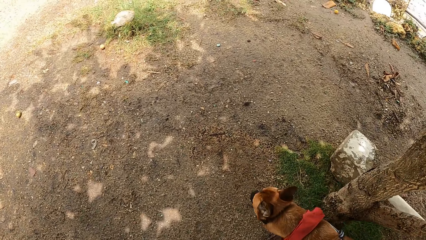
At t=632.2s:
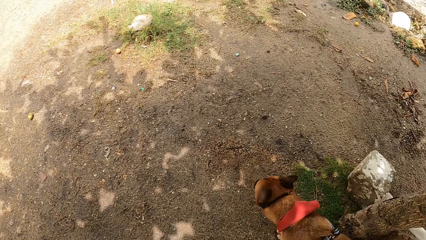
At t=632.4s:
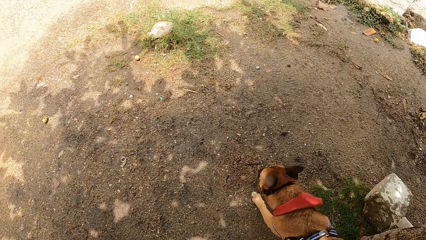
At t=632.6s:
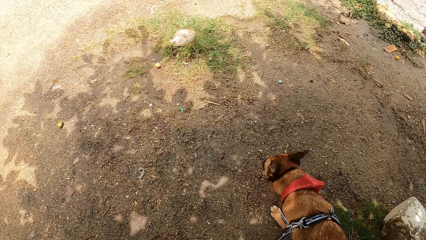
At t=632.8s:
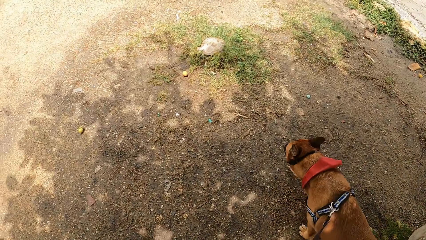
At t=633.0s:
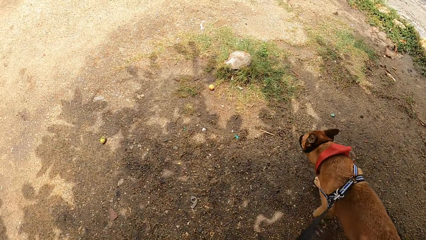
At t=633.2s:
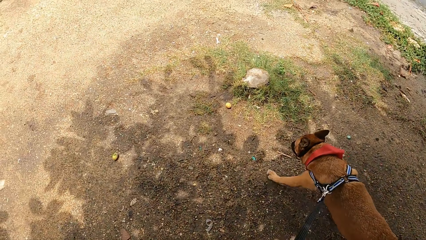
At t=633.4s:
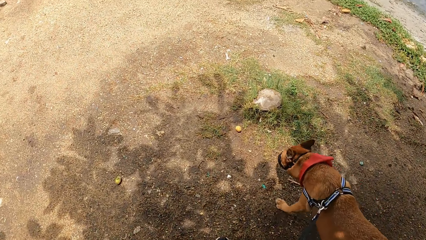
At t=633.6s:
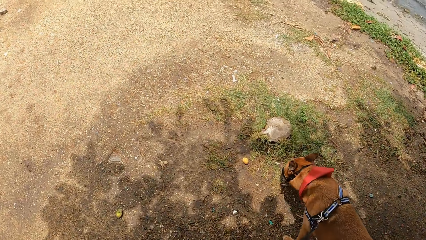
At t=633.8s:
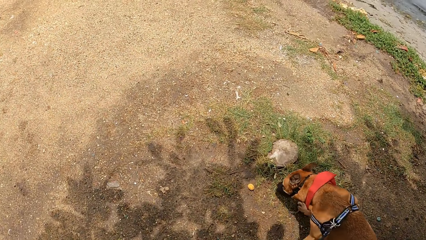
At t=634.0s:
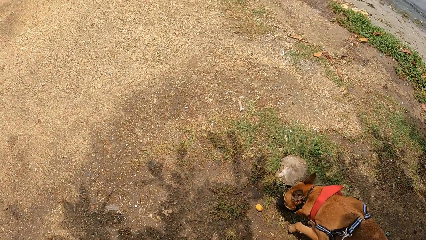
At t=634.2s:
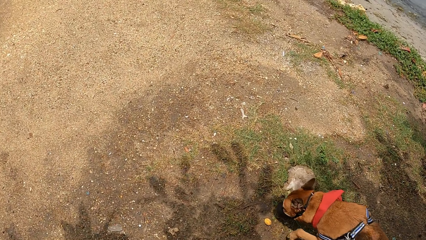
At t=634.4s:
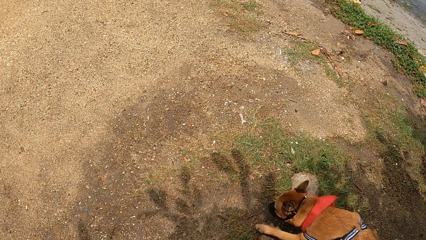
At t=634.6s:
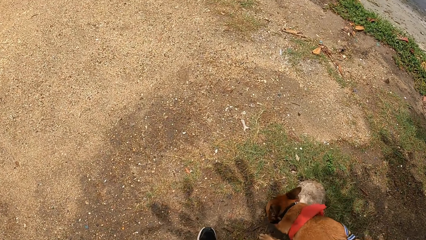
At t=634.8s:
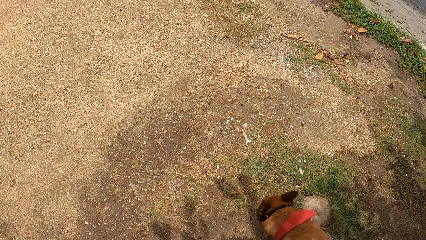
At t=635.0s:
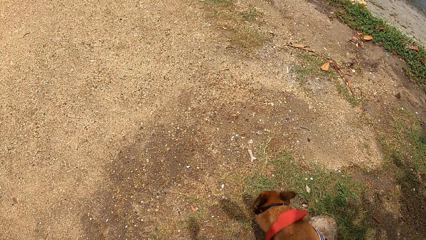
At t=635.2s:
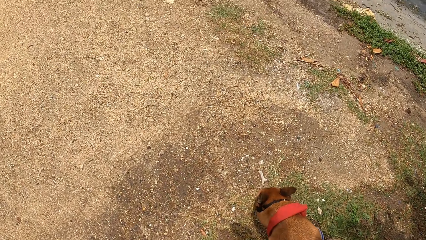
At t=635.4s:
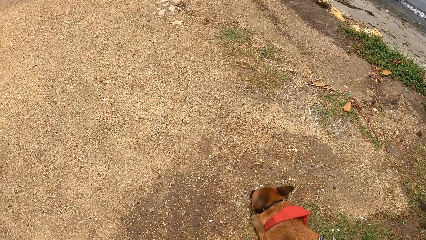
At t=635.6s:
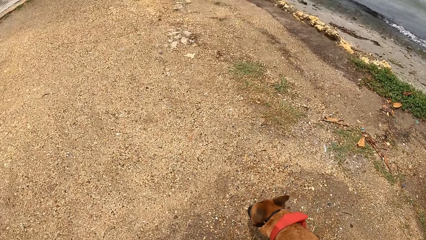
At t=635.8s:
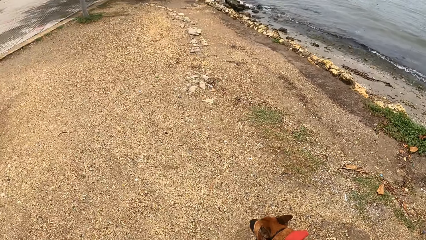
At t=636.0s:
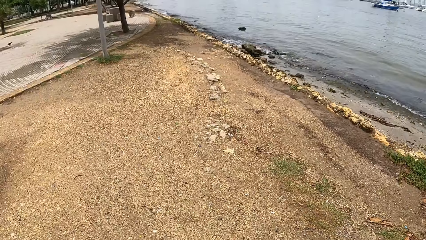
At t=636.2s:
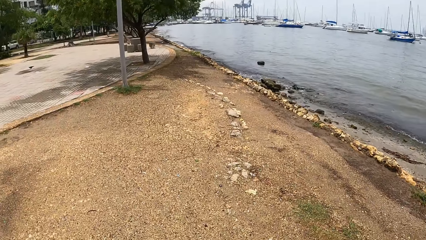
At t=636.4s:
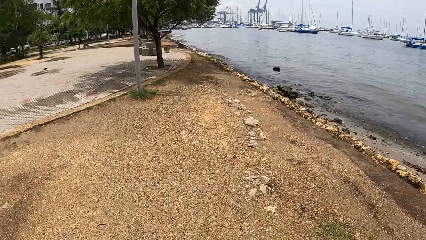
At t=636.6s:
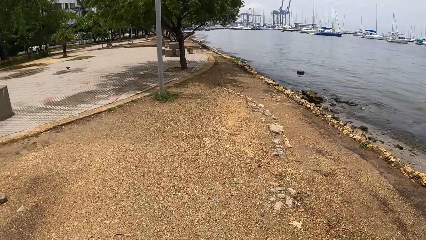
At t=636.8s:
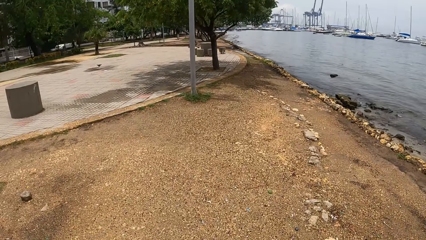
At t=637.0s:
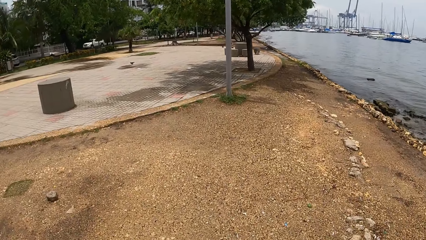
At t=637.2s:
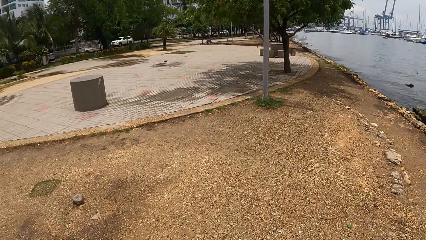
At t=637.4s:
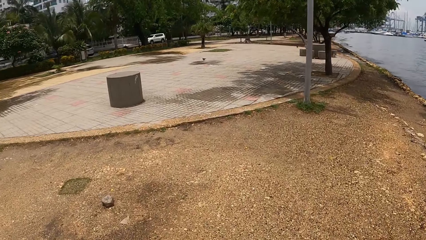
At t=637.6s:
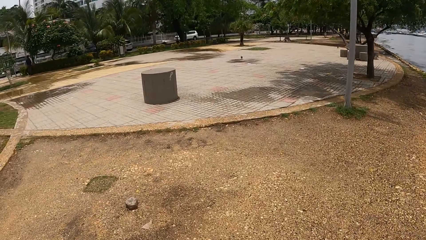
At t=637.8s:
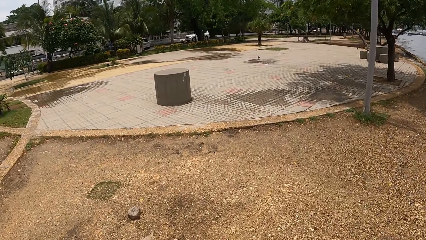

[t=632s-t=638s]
The camera wearer walks outside with a dog leashed.

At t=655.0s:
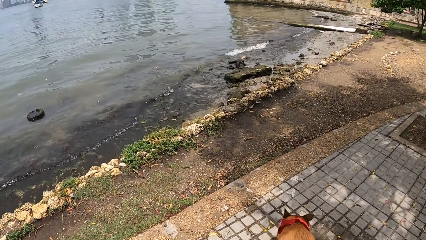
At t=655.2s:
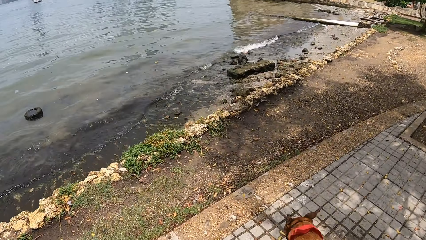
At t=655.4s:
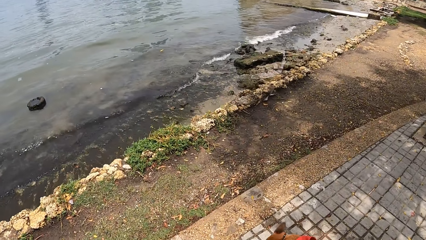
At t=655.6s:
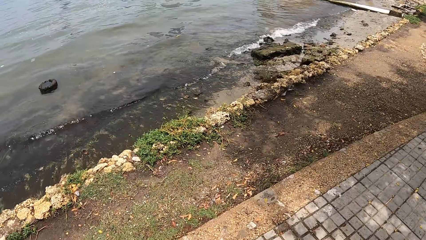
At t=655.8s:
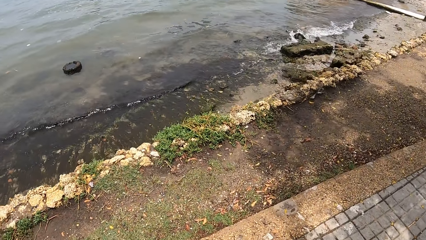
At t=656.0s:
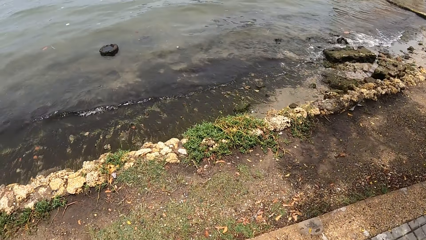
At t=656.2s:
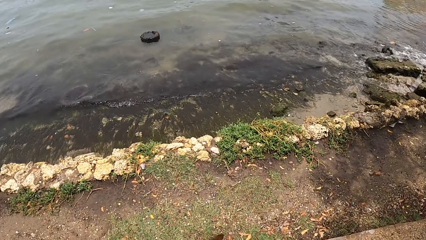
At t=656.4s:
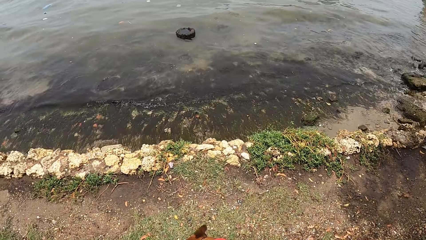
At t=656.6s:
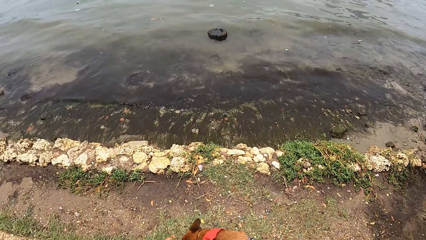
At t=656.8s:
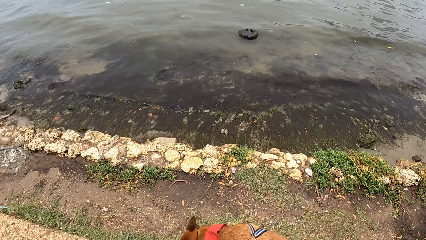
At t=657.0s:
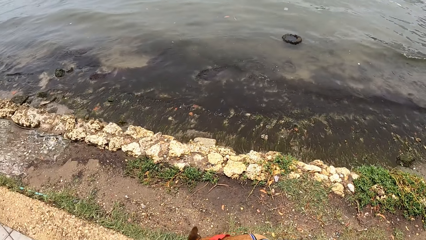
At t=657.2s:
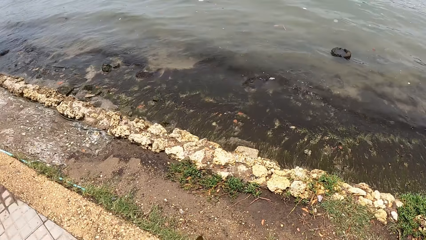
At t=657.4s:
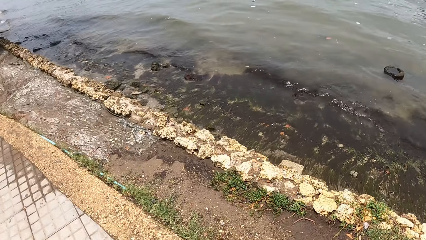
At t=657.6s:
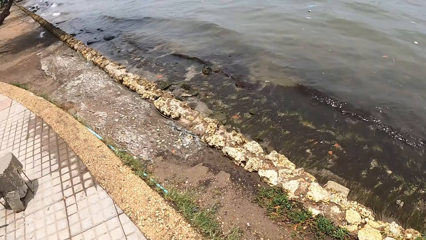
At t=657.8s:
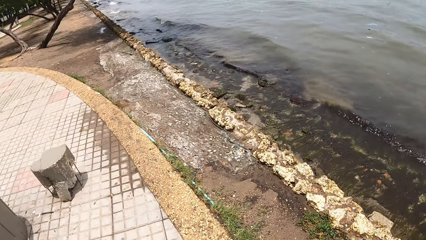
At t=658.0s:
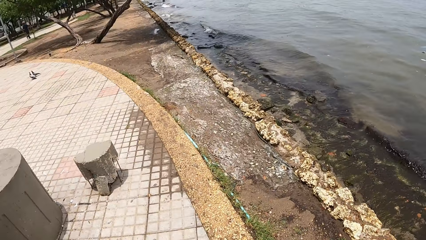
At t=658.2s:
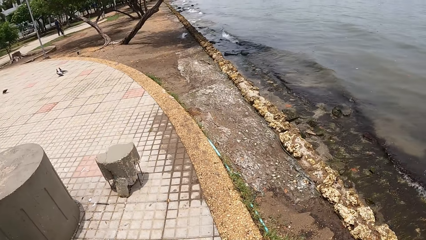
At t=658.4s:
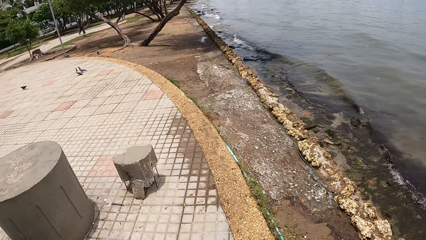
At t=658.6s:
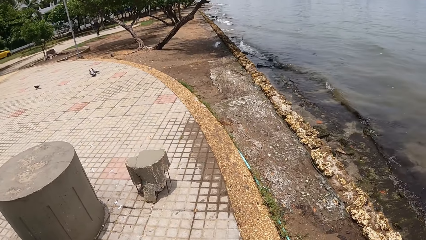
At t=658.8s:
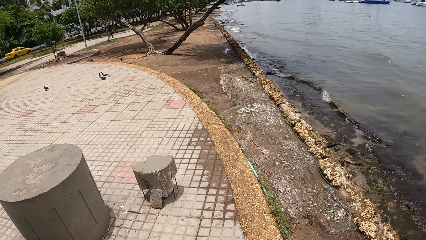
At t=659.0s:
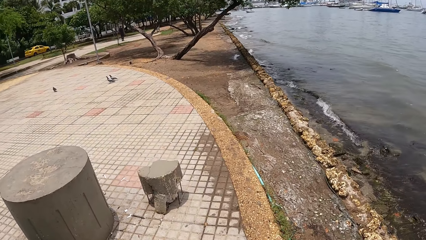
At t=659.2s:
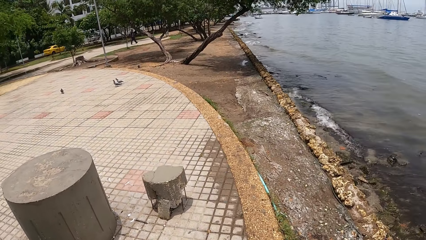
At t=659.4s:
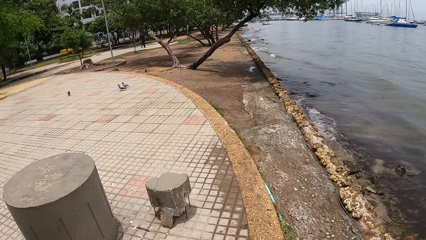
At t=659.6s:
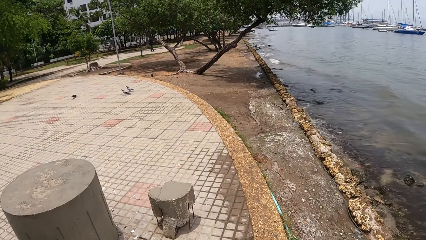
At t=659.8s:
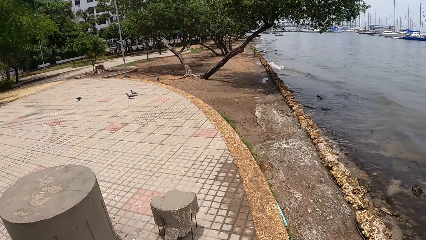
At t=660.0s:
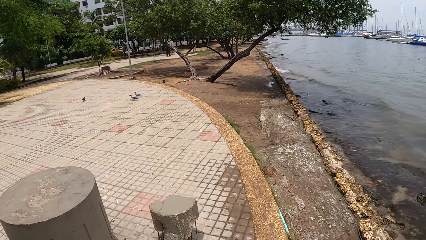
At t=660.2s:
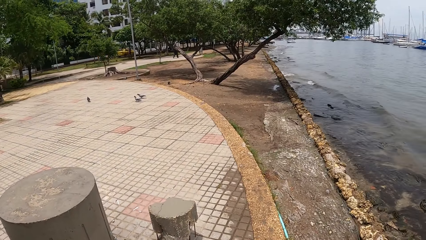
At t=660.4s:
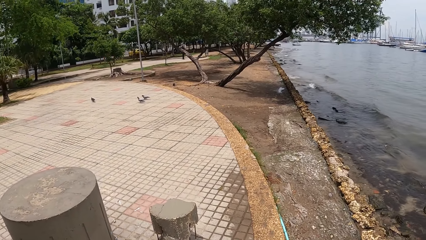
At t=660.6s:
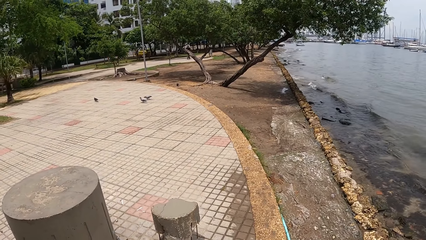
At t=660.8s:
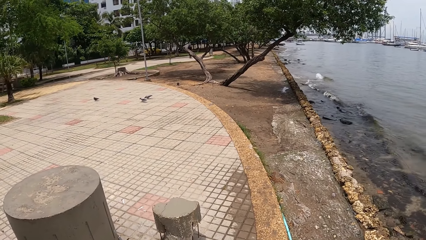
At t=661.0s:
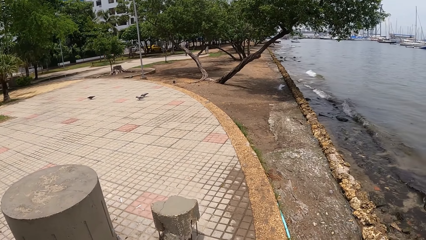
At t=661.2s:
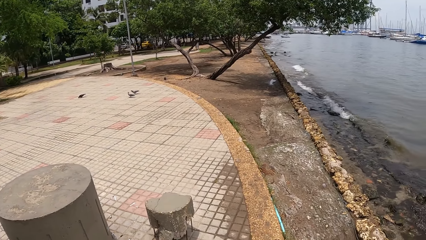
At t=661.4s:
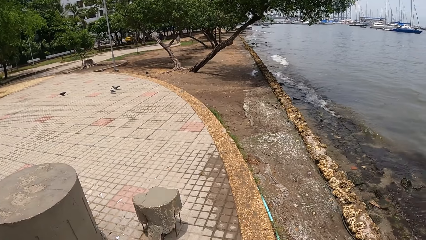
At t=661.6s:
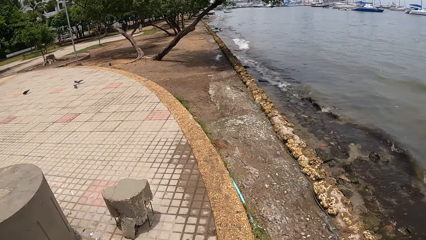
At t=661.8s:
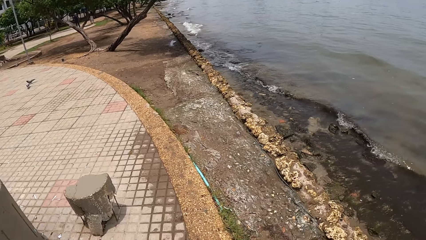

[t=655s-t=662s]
The camera wearer looks around.
